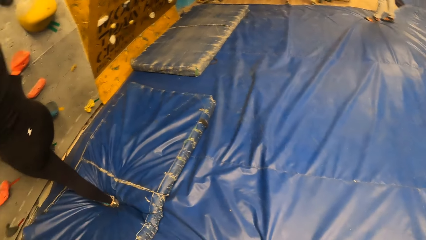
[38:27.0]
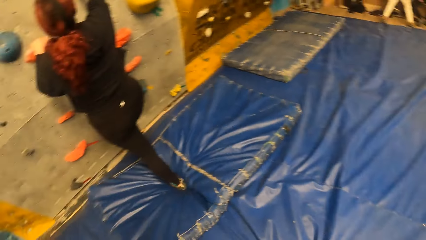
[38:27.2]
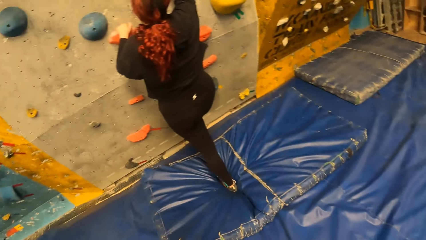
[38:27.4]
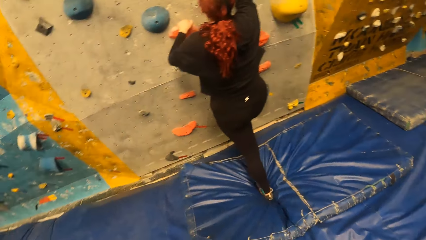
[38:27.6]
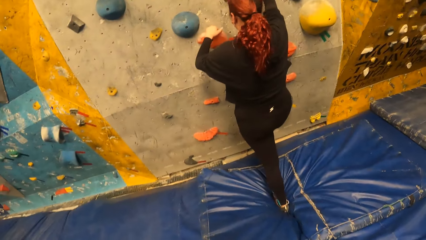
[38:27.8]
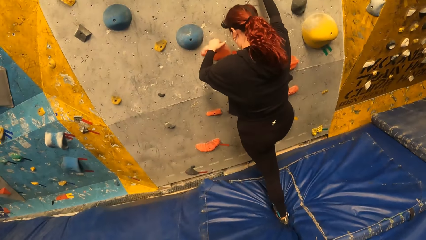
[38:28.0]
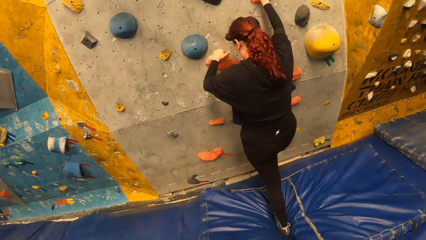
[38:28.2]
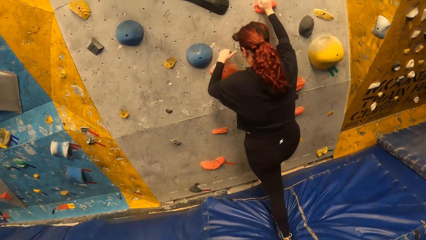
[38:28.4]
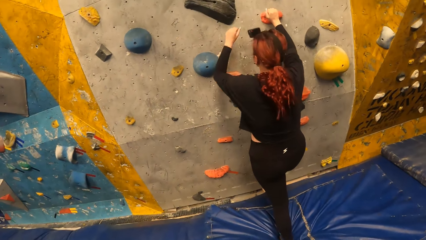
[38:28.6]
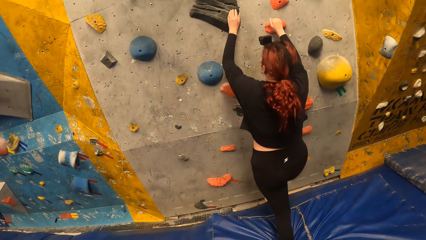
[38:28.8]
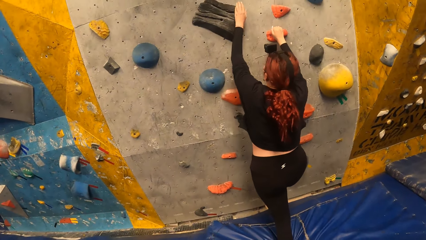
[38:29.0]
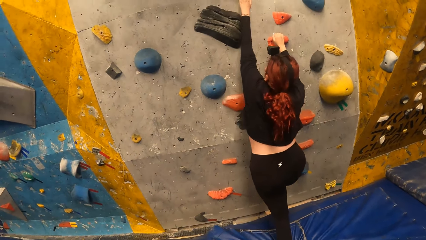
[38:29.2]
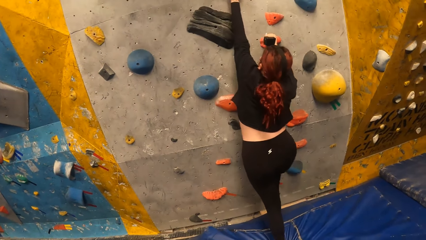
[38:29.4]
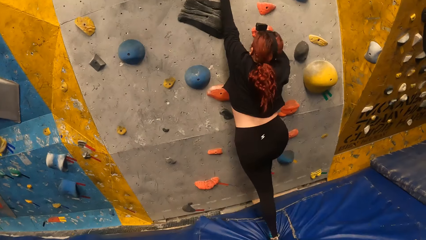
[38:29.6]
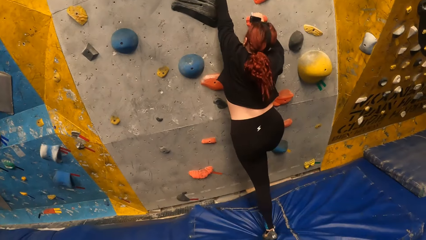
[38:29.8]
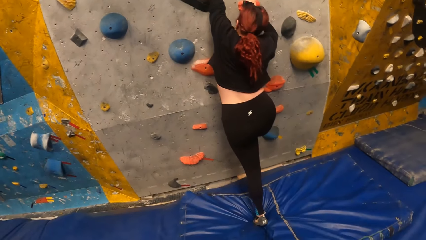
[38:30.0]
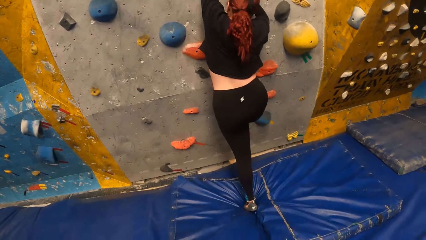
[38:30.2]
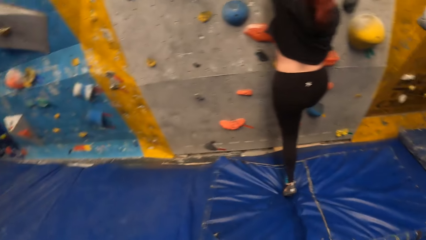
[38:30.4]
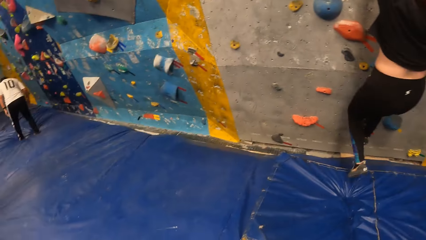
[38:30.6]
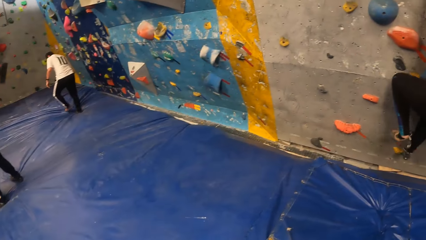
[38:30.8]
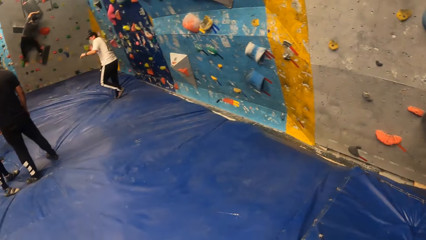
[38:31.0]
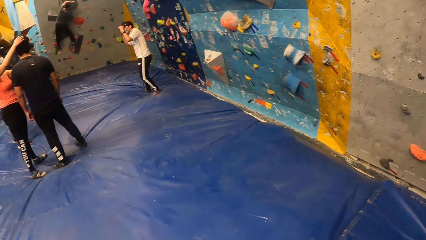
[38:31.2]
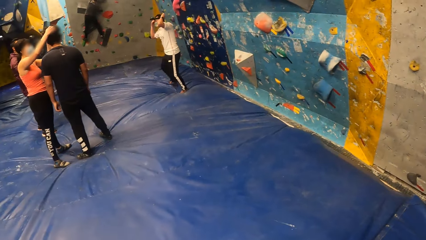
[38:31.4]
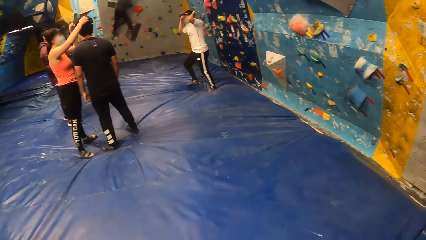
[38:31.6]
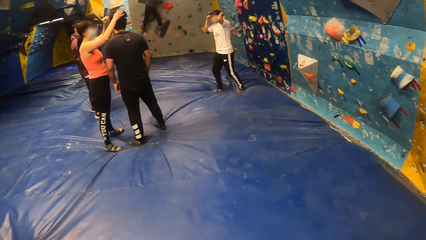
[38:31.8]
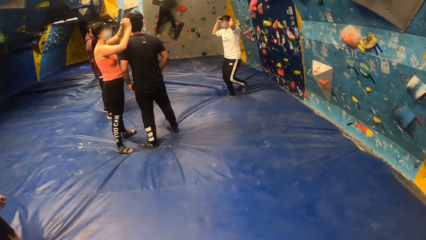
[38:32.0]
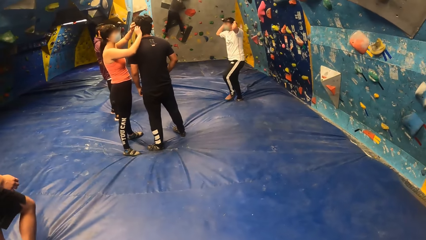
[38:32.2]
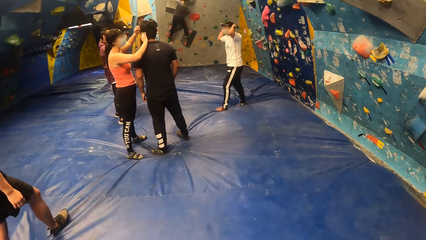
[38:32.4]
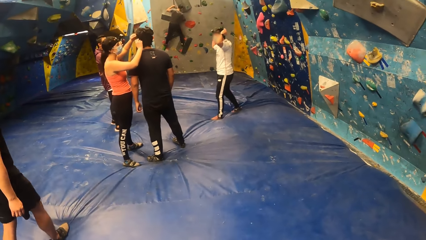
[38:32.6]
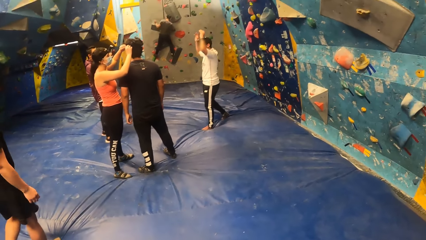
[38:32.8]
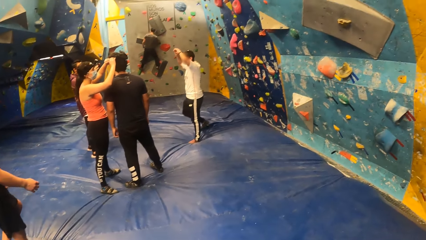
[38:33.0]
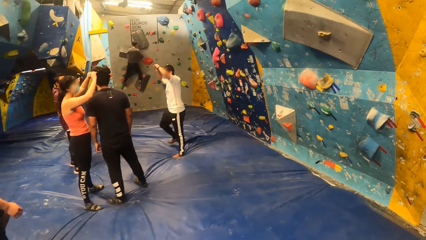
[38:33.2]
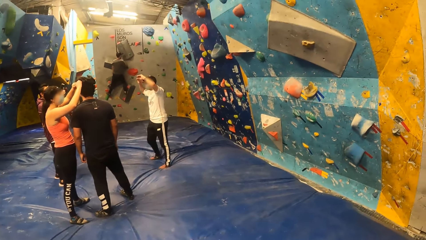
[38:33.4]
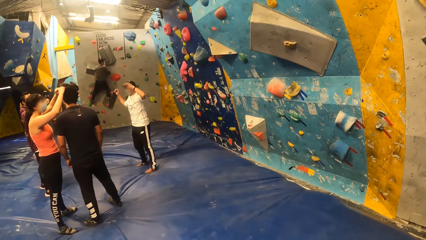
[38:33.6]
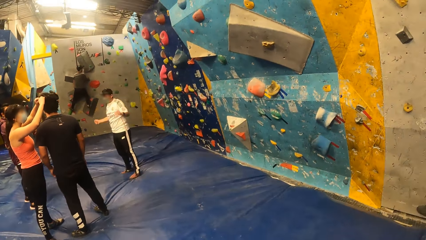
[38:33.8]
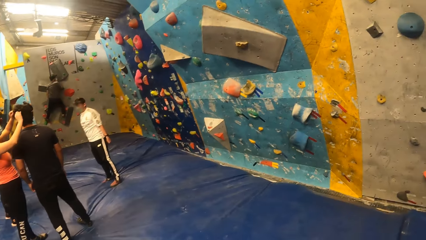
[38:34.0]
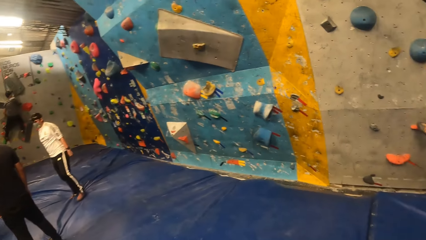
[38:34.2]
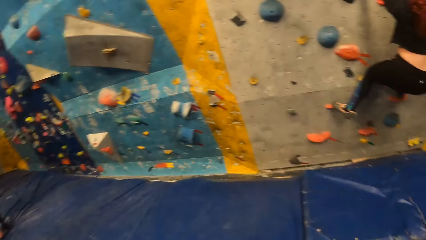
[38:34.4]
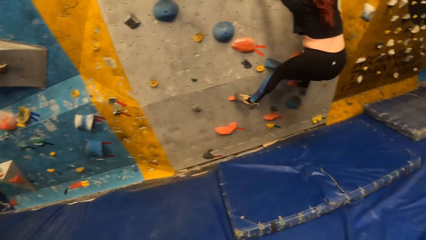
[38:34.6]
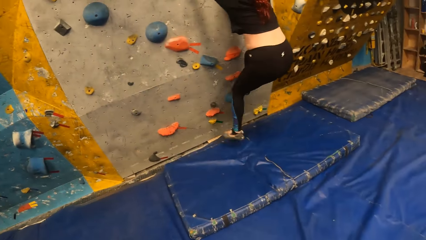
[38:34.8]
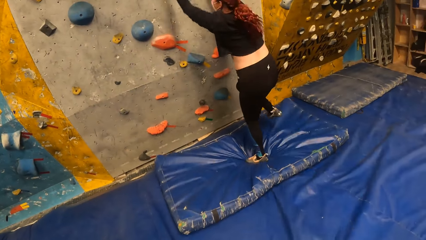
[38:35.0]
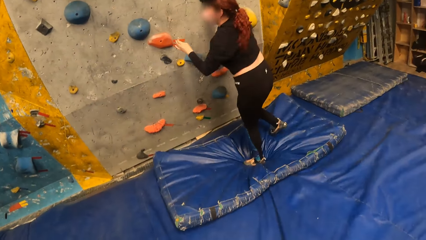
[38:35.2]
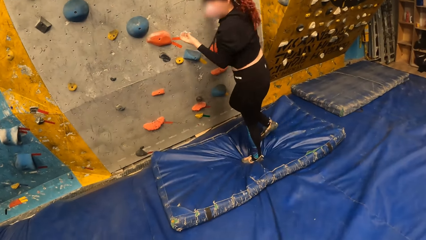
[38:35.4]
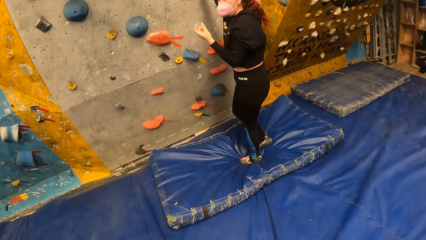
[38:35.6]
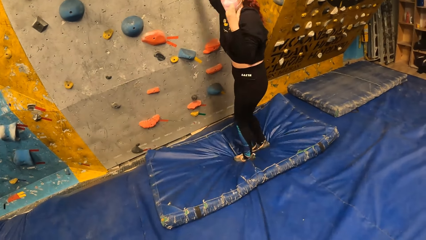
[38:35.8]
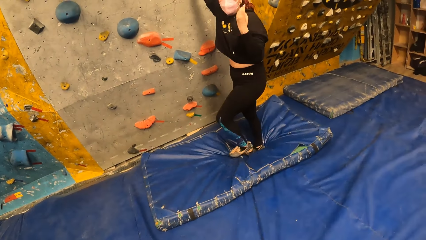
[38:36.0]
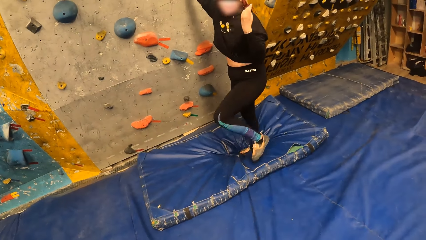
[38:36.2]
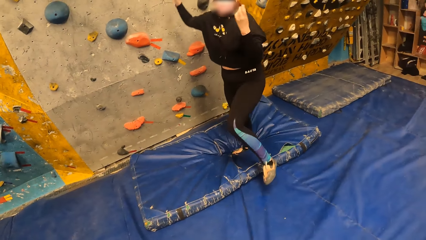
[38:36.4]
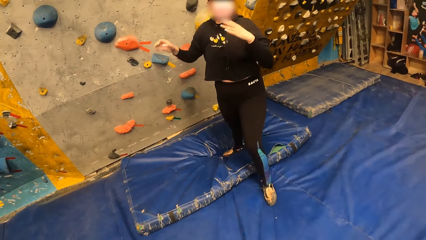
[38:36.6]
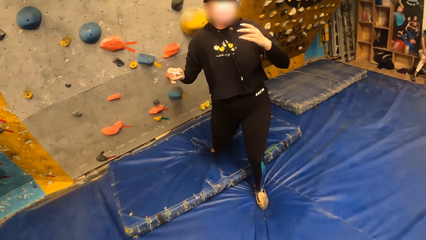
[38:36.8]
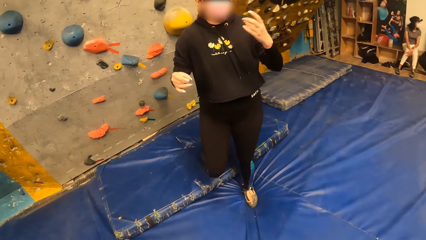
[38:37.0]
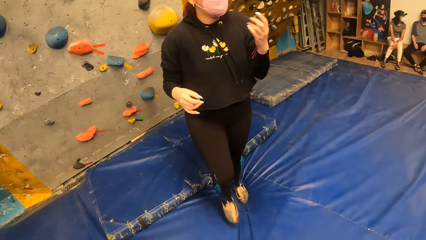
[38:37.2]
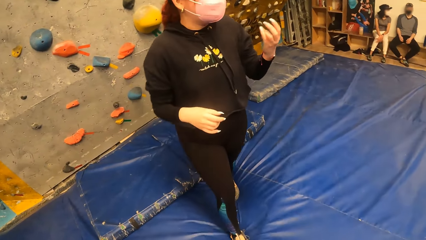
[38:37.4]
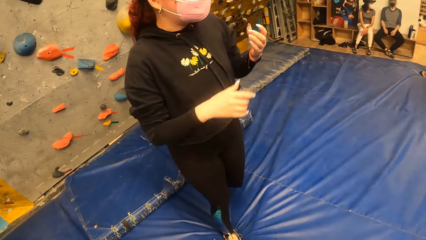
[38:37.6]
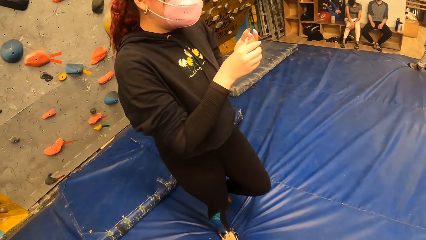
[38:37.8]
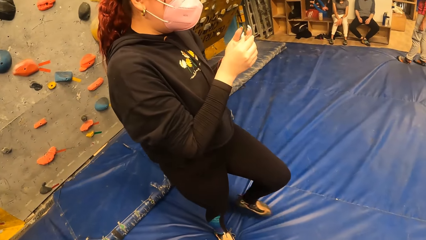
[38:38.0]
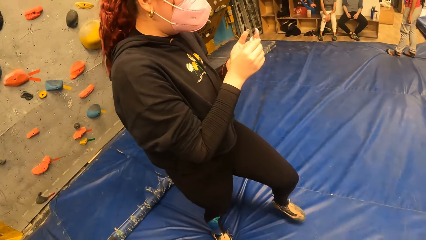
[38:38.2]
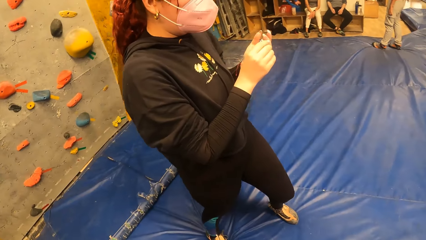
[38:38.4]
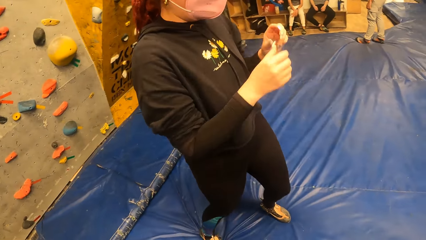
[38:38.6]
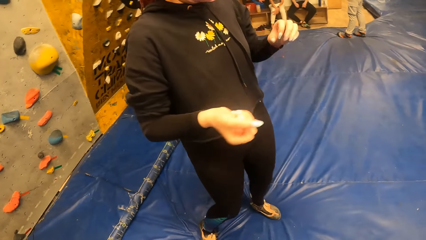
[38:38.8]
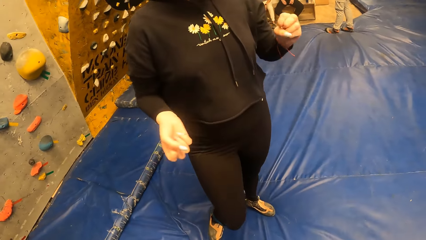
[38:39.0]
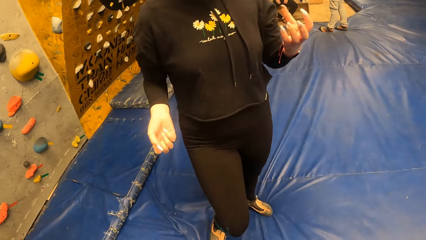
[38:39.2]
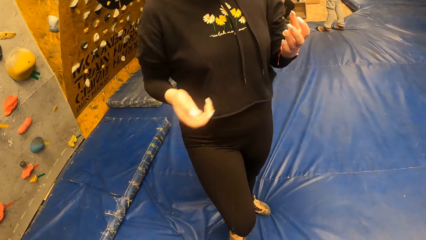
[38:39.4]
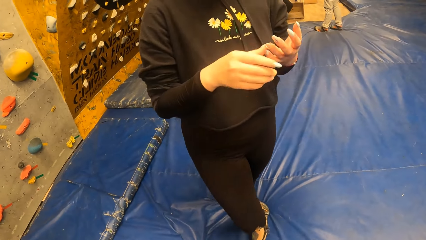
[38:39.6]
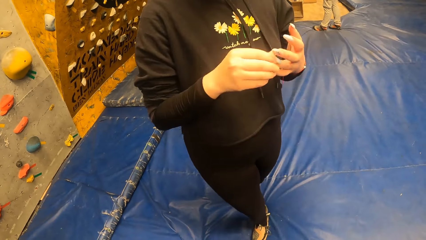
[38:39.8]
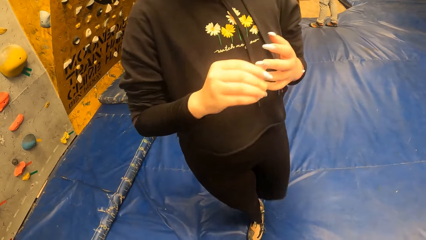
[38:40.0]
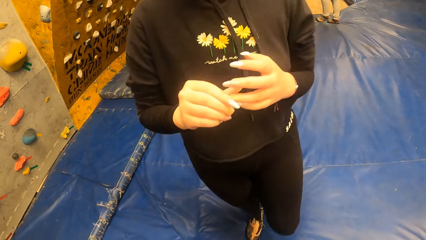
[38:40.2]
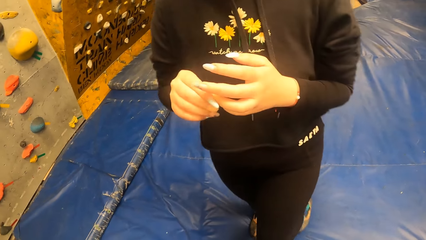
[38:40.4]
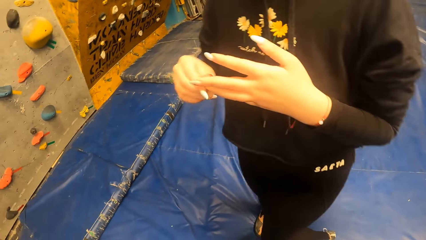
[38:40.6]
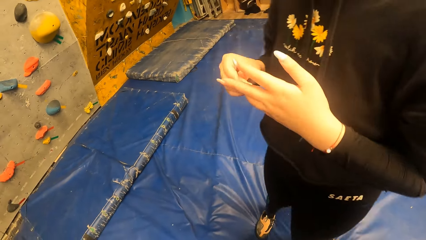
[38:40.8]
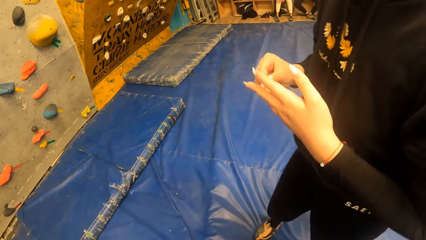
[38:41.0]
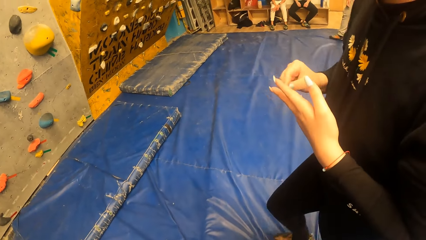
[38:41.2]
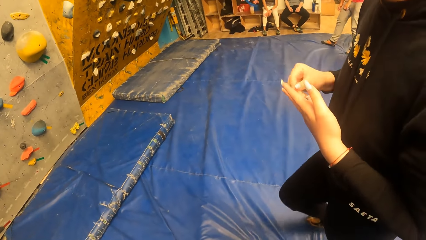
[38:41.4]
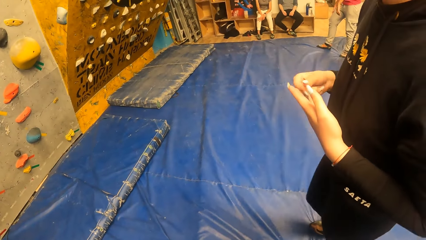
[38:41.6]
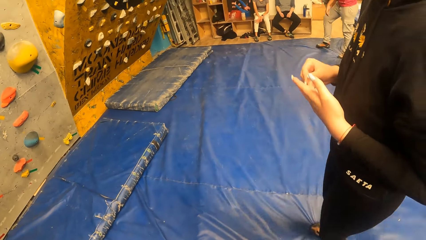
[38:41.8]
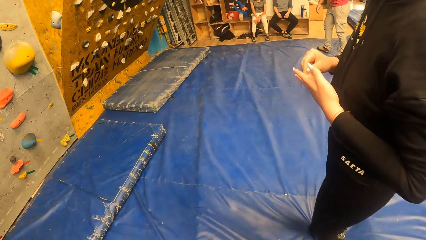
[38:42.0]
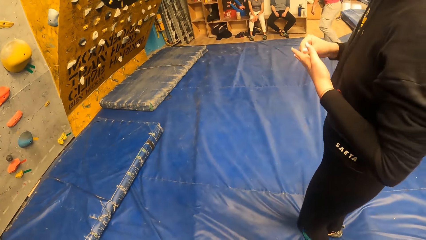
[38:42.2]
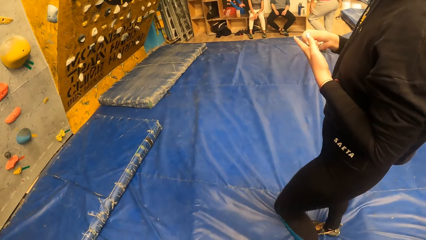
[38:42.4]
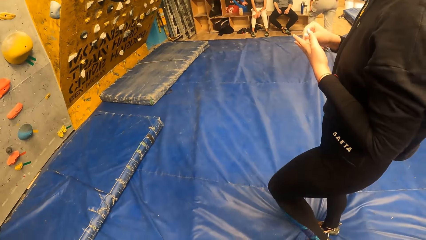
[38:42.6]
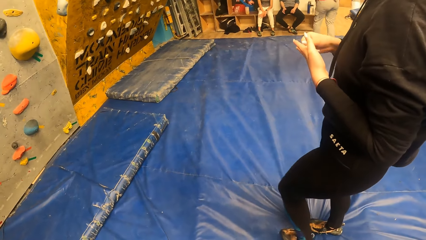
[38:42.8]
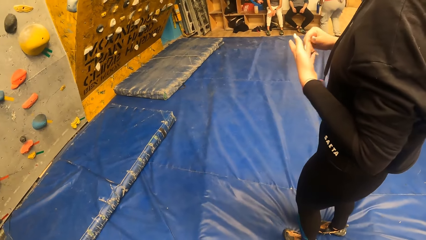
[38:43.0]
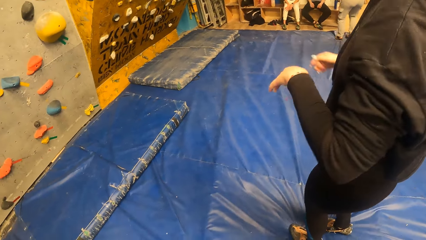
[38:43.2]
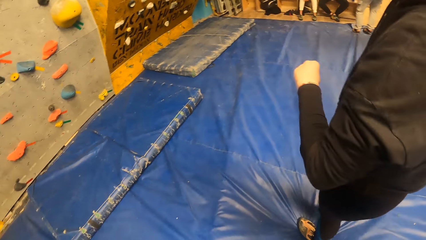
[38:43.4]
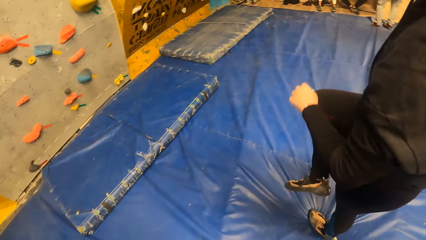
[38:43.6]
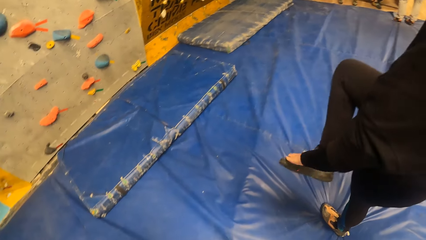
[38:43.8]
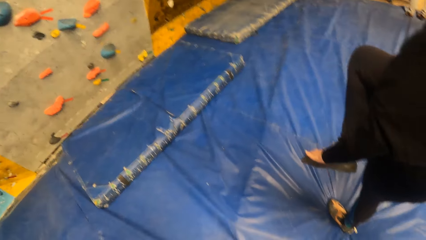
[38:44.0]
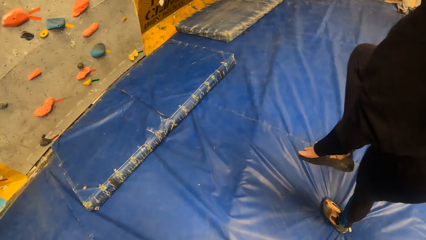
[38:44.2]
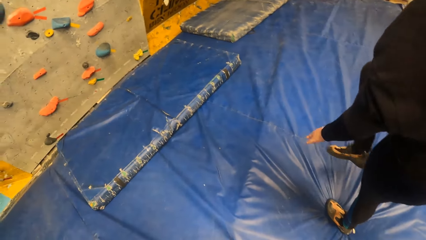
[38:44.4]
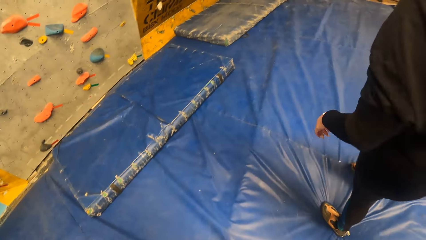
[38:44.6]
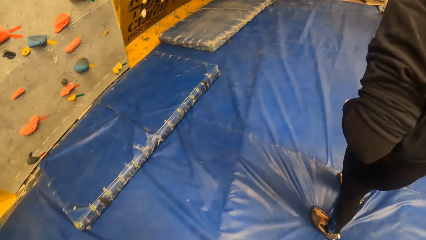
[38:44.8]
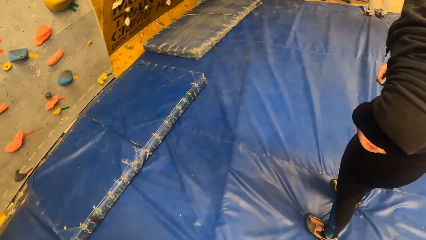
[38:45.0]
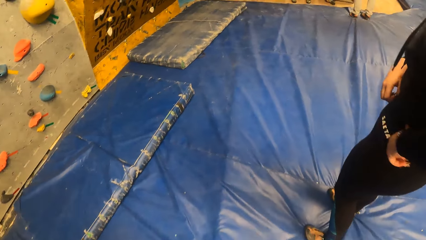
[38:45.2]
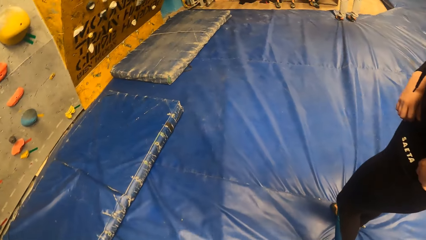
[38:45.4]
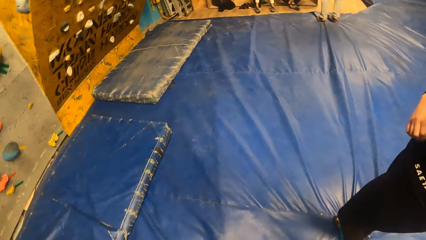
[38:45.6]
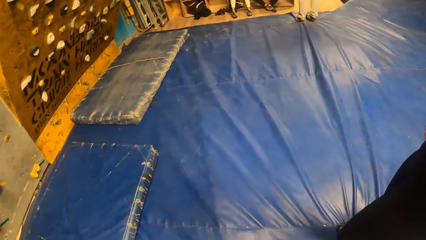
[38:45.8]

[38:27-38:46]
A woman climbs the bouldering wall with her hands and legs. Another woman comes down from the bouldering wall. The first woman touches her left nails with her right hand. The first woman cleans a shoe with her left hand.
